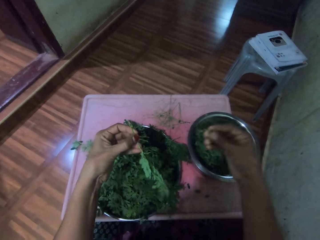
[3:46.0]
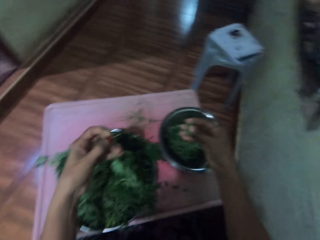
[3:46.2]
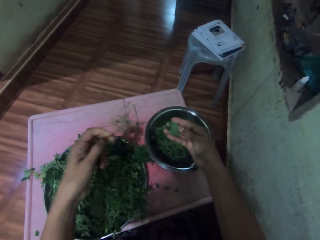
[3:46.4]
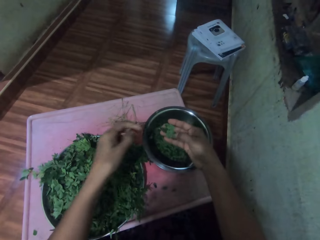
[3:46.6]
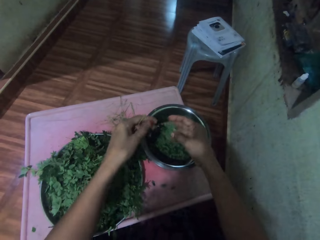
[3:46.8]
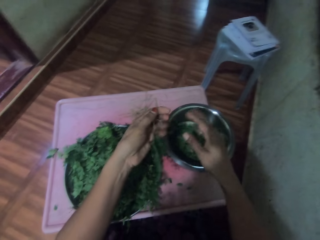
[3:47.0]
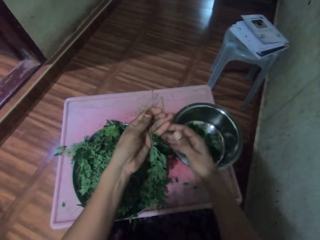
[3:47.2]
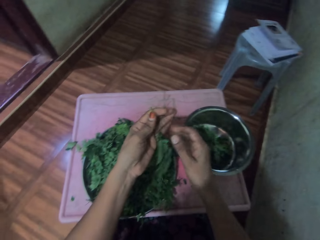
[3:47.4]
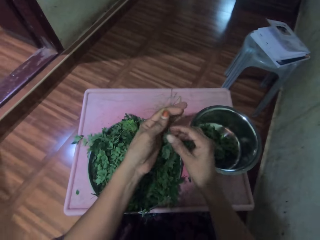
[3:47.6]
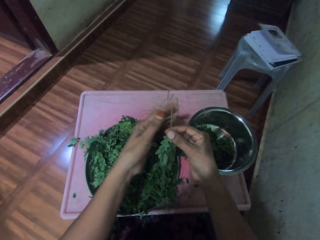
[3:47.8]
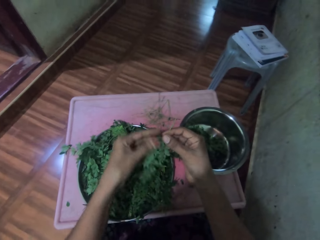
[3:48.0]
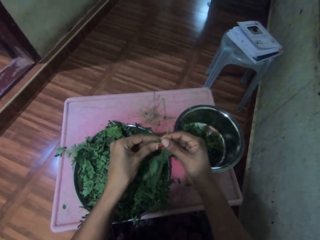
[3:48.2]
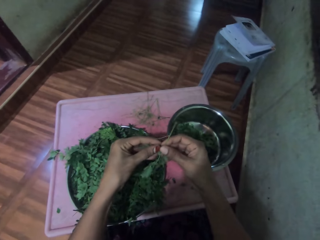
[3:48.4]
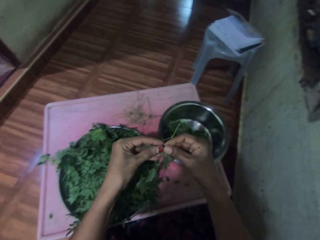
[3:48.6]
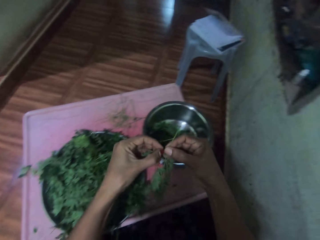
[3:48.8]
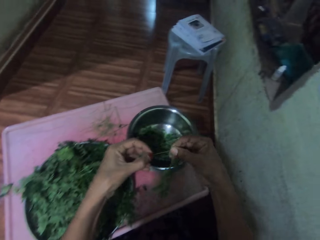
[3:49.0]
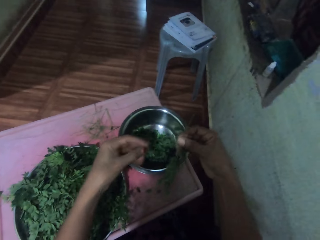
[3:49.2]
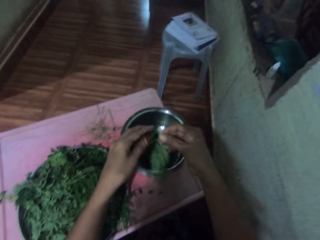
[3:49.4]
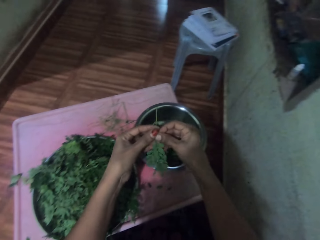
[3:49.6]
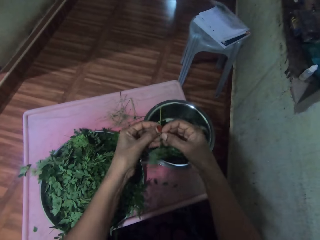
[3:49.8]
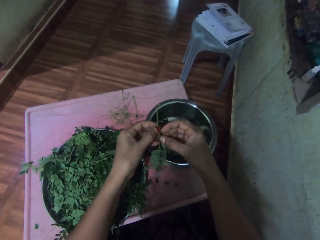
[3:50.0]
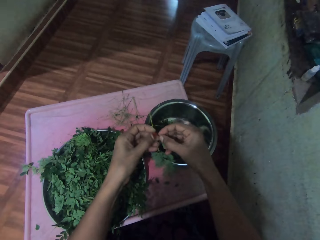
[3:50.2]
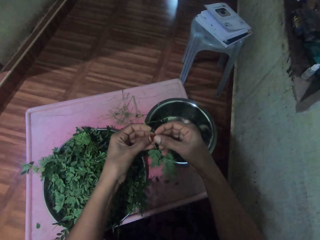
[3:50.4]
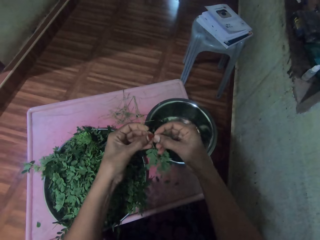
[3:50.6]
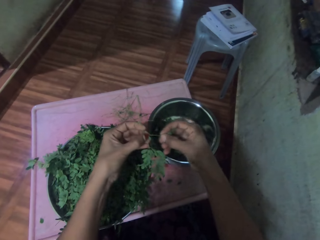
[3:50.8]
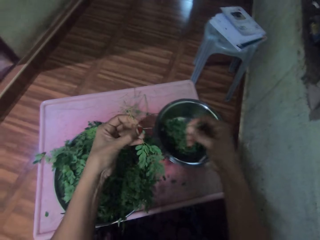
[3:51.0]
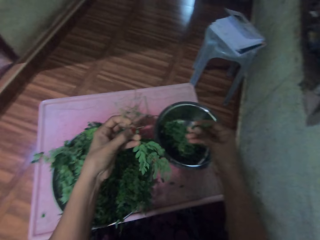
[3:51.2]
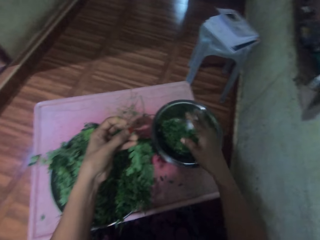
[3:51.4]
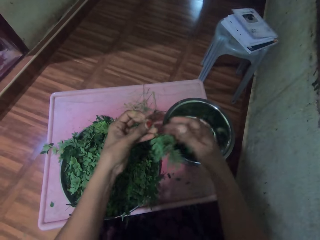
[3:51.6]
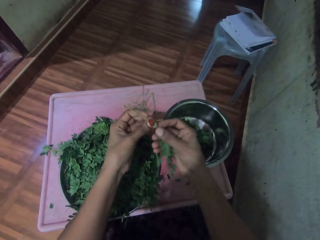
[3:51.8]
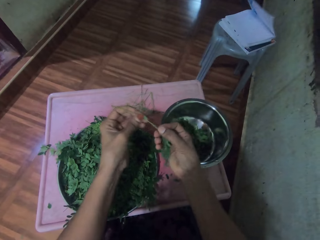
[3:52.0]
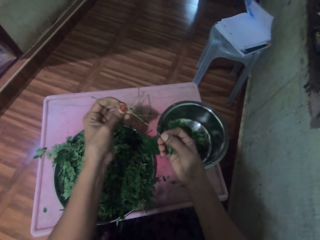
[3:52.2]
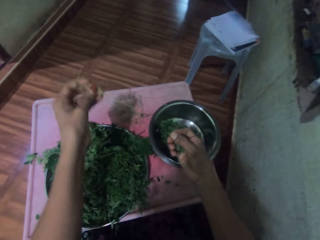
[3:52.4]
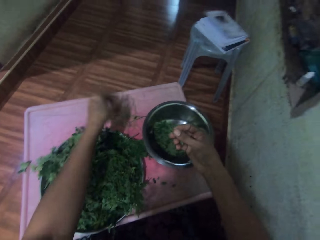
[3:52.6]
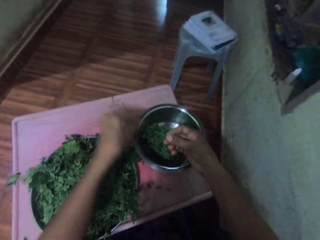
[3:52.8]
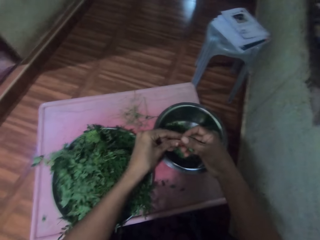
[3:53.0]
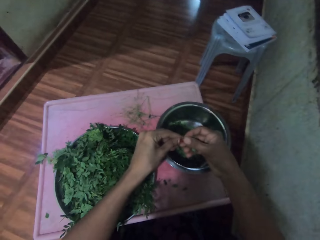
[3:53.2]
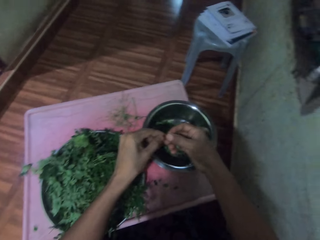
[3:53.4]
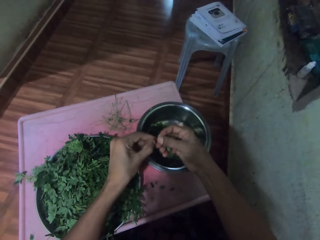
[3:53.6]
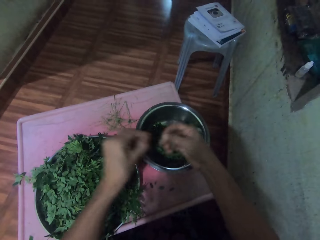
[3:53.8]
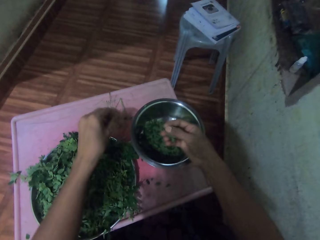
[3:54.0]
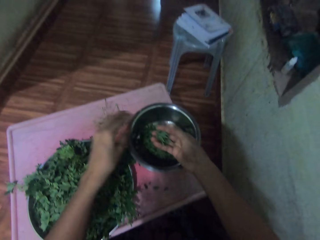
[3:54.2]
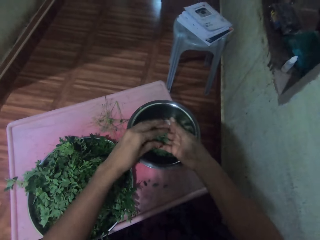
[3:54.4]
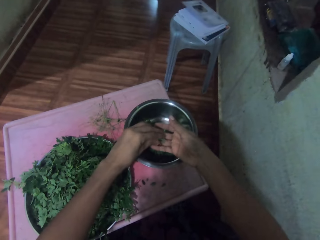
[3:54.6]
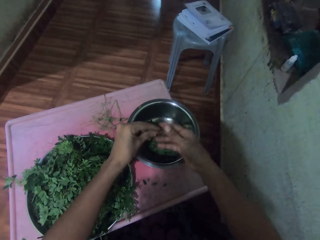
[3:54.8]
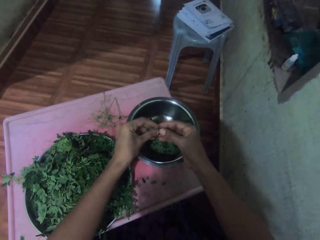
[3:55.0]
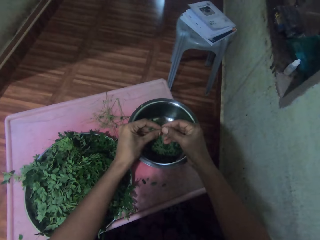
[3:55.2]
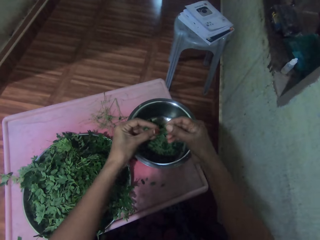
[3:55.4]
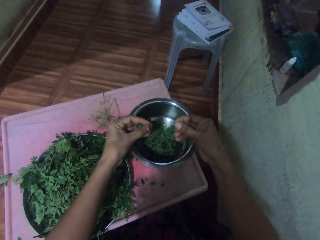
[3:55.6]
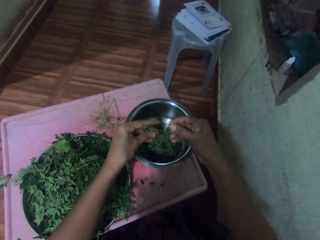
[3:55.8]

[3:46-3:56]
The camera wearer plucks the leaves from the stalk. They place the leaves in the cooking pot or pan. They pluck the leaves from the stalk. They destem the vegetables. They place the leaves in the cooking pot. They put the vegetables in the pan. They pluck the leaves from the stalk and place the stalk or stem in a tray. They drop the stem on the table.

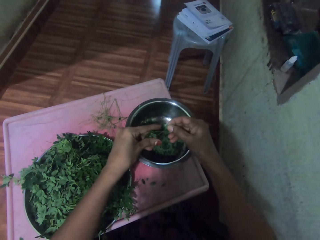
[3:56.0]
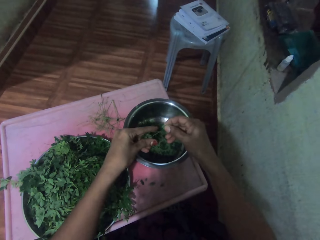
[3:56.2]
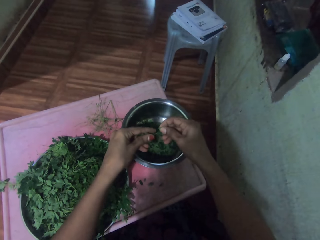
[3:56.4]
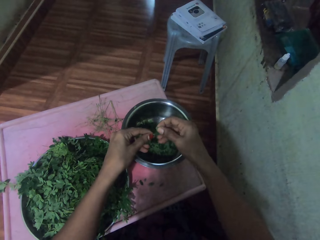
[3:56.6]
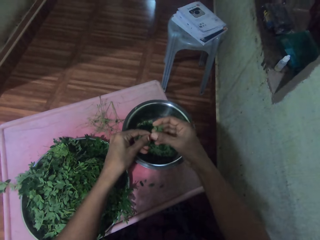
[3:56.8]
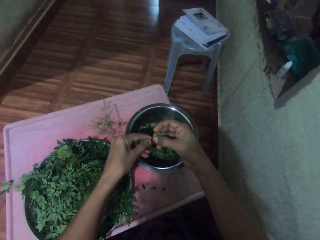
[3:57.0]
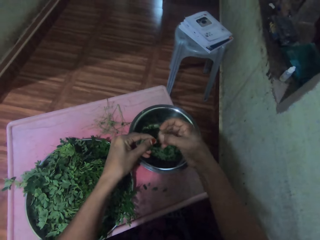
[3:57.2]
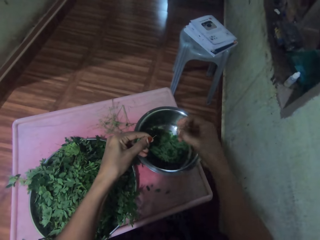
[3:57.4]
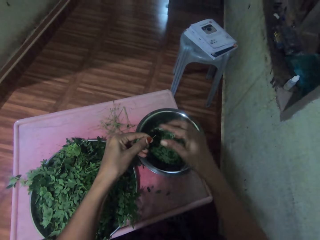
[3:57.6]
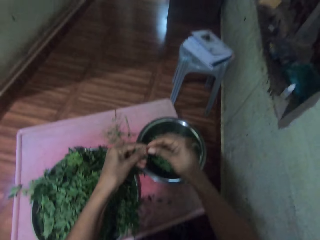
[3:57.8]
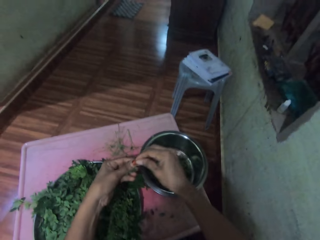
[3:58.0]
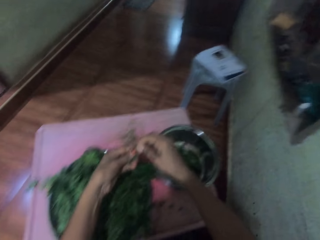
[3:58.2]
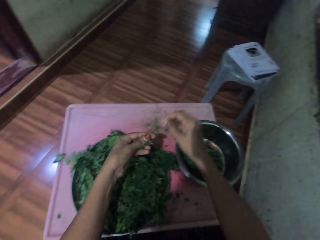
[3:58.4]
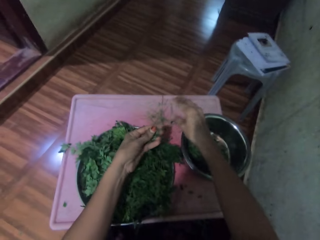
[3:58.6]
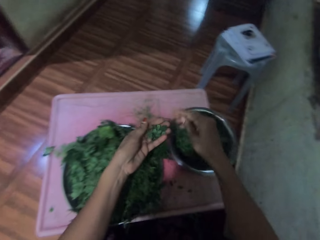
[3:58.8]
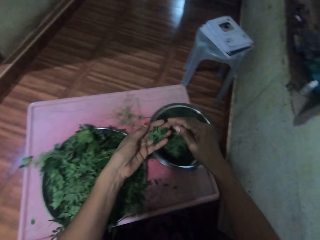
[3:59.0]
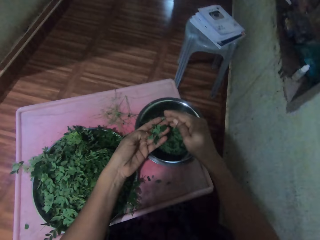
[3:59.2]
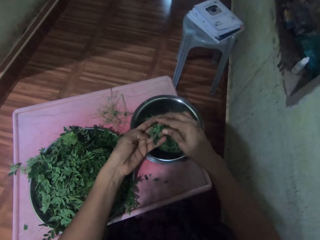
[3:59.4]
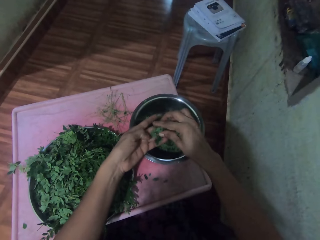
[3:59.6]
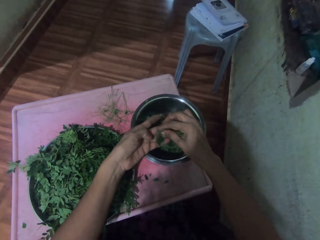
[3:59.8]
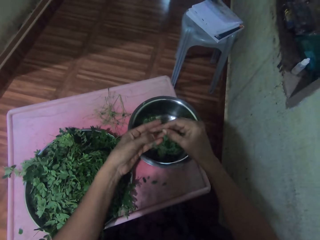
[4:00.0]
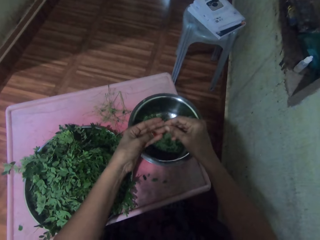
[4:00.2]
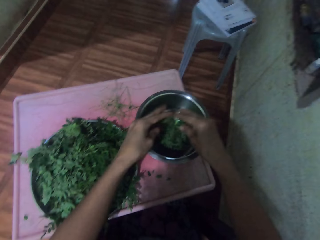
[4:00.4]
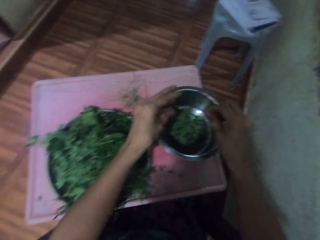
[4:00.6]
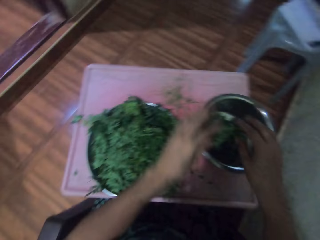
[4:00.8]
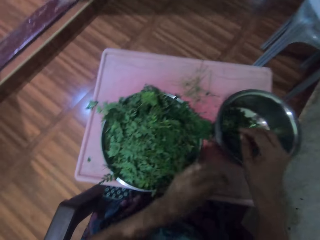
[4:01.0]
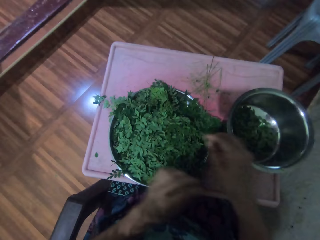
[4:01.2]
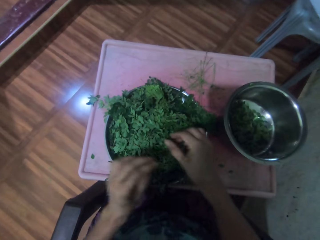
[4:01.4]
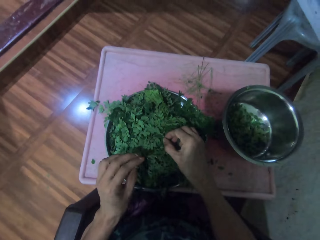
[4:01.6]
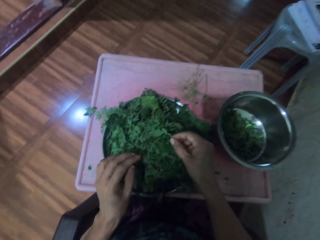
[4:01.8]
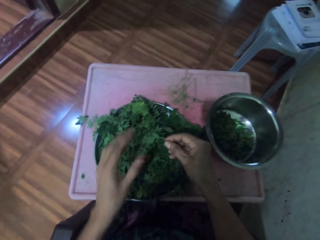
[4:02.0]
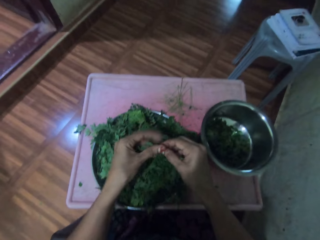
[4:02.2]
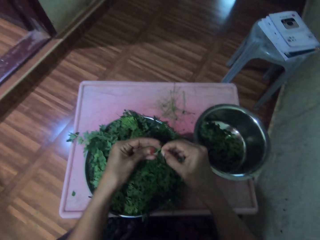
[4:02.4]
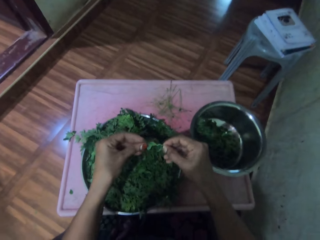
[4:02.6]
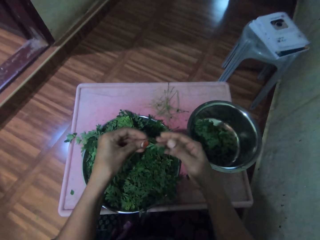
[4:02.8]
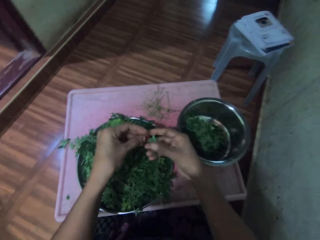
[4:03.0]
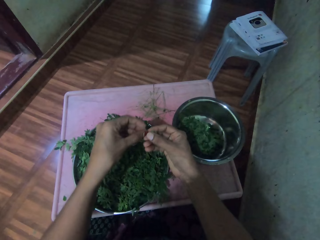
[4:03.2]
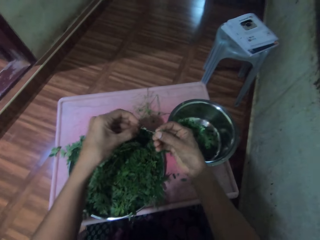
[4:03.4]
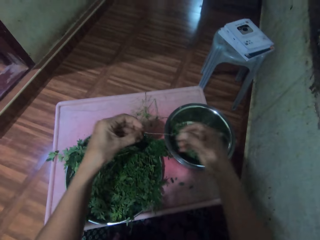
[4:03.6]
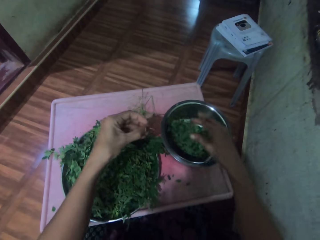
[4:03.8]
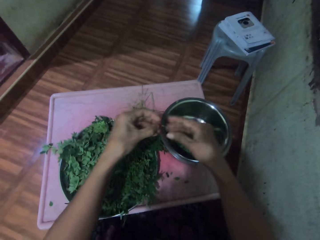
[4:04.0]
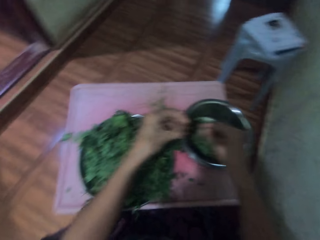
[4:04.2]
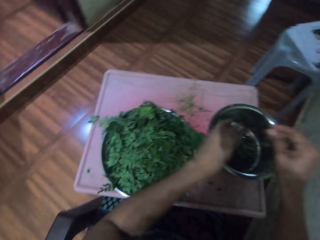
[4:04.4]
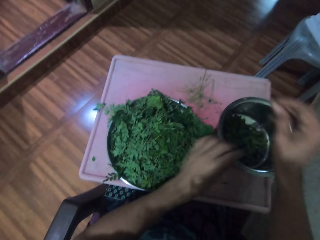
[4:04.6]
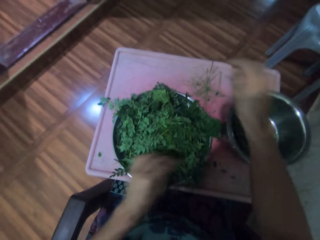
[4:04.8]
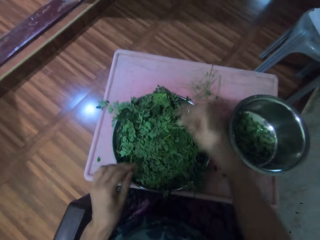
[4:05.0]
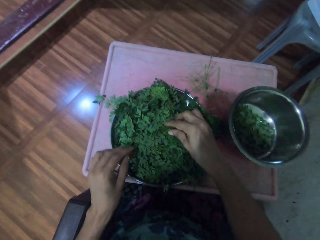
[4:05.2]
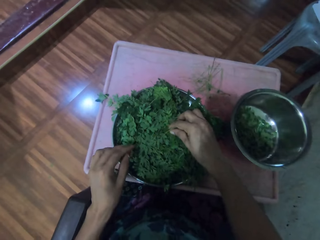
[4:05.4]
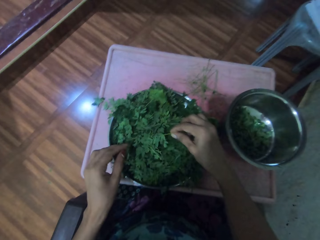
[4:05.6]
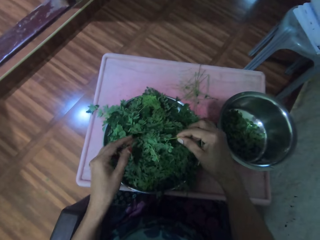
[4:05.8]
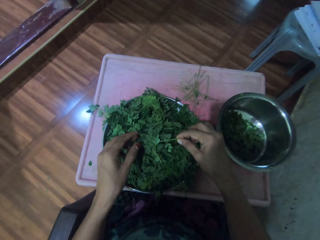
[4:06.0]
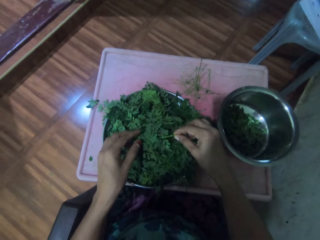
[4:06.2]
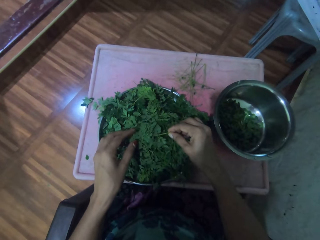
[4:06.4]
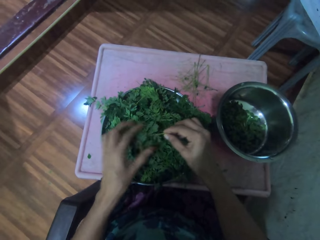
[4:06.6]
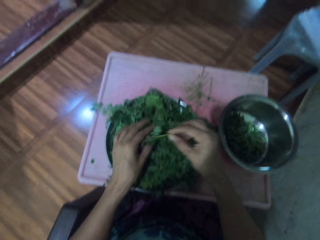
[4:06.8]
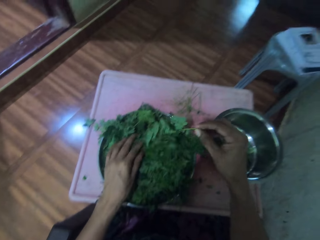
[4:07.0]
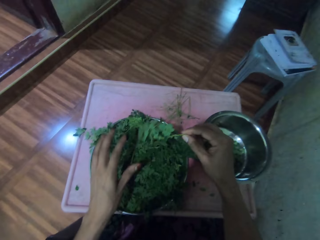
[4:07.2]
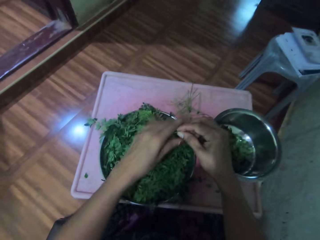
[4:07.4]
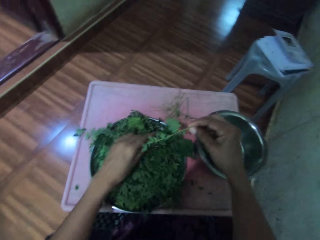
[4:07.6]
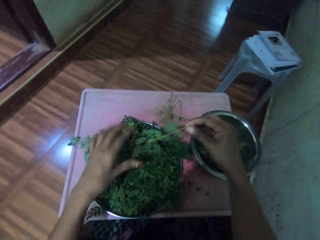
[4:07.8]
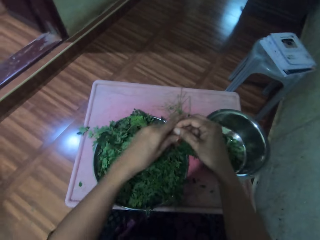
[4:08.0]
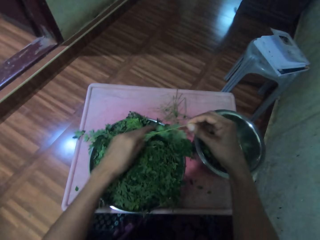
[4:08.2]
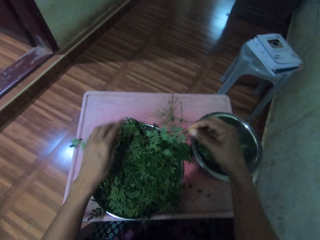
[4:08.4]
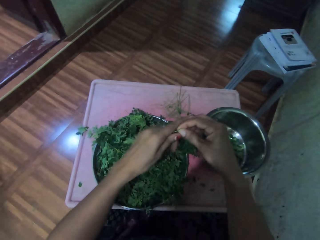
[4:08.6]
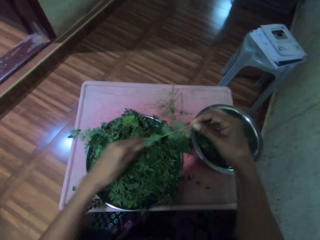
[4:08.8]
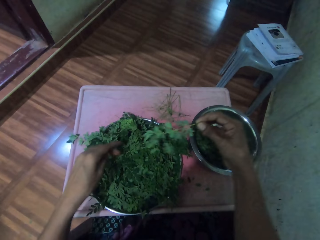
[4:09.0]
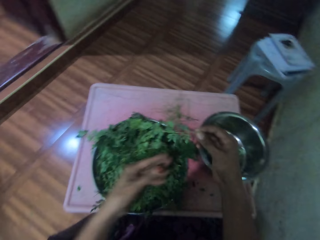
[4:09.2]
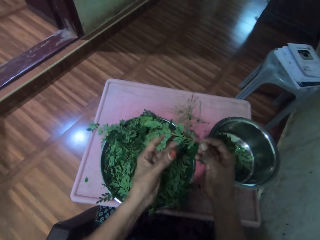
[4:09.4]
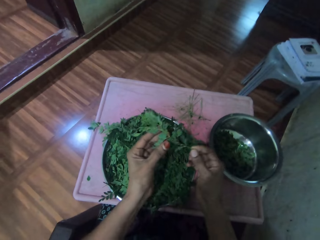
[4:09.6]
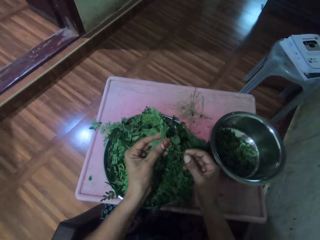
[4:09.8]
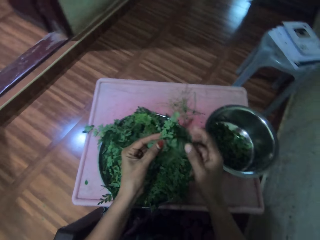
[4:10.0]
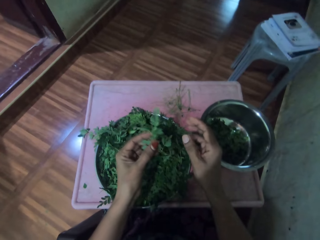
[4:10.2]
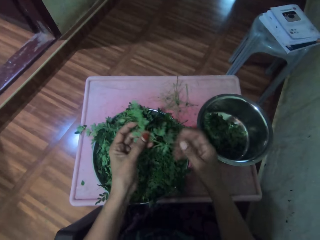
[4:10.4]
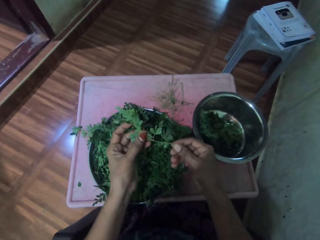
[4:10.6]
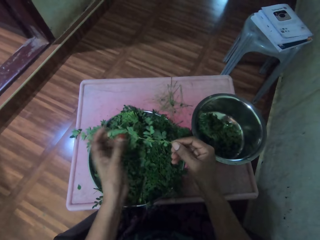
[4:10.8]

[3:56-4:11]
The camera wearer destems the vegetables. They place the leaves in the cooking pot or pan. They destem the vegetables, place the stalk in a tray, and place the leaves in the cooking pot. They pick the leafstalk or vegetable stem. They pluck the leaves from the stalk and place the leaves in the cooking pot. They drop the stem on the table. They pick the leafstalk. They move their hand along the vegetable stem.
